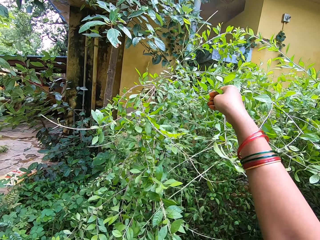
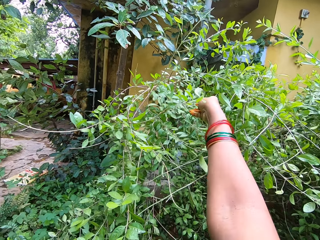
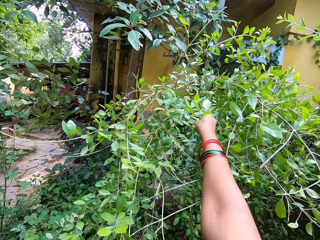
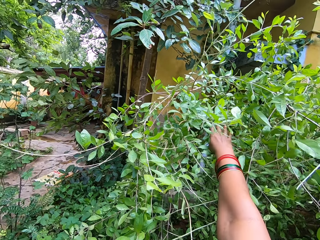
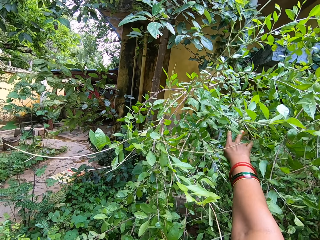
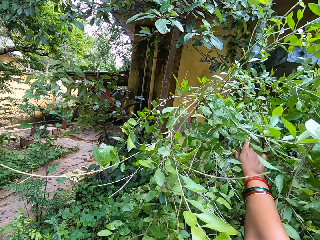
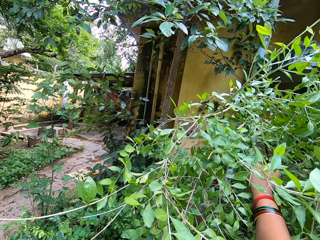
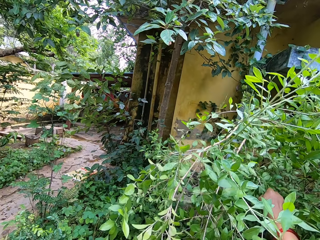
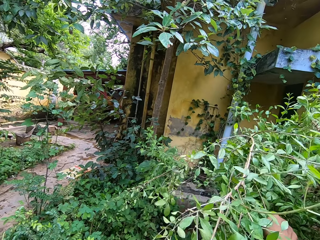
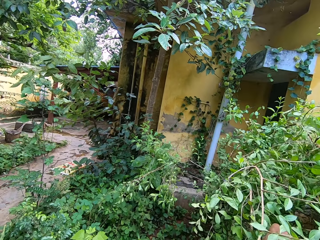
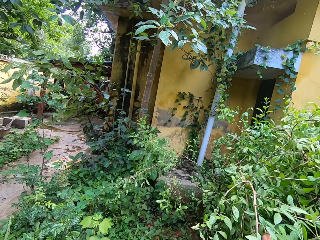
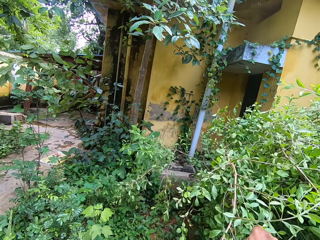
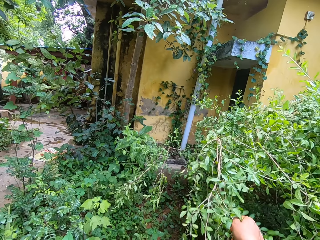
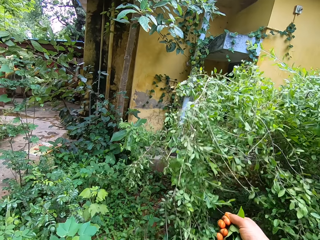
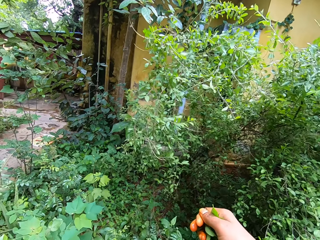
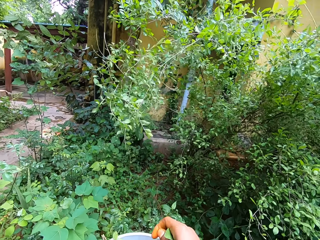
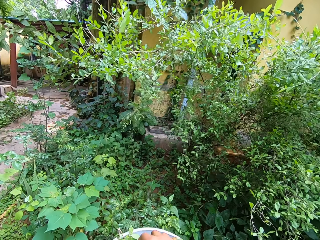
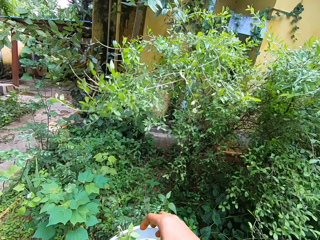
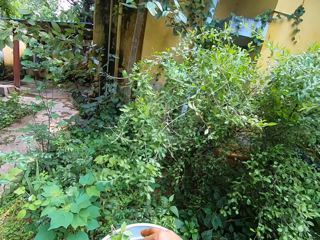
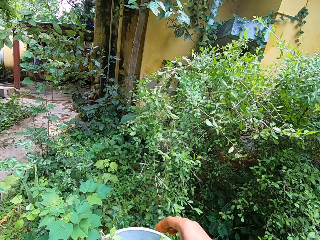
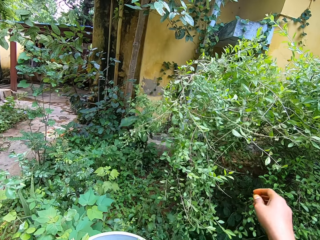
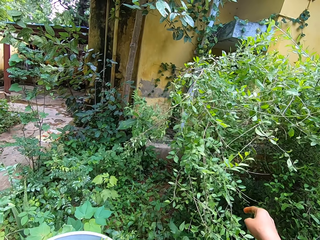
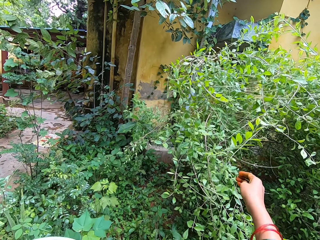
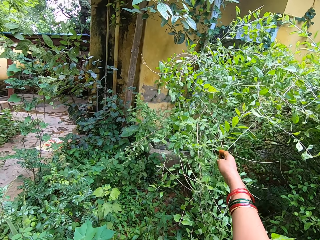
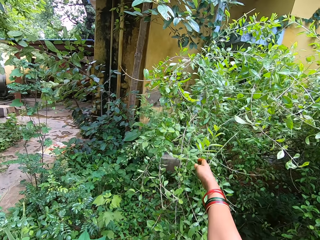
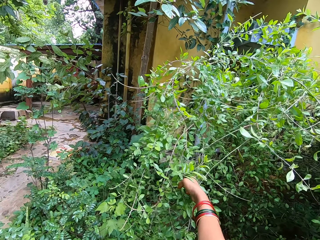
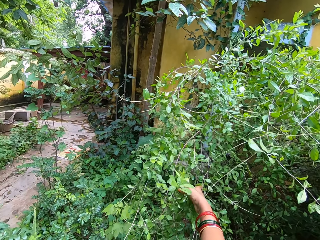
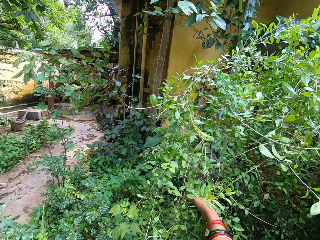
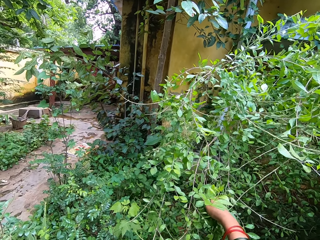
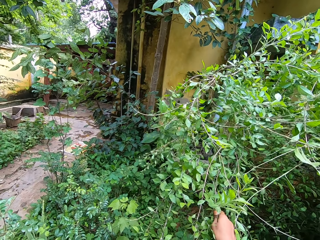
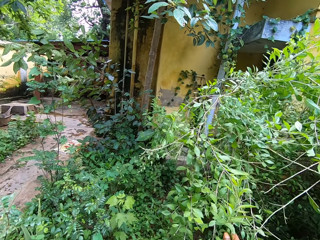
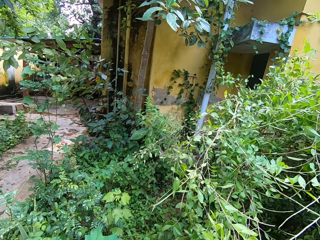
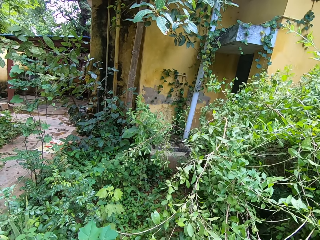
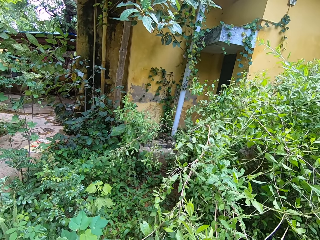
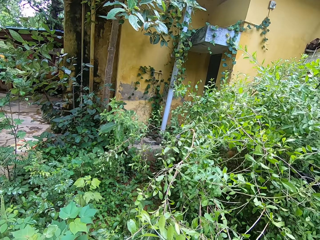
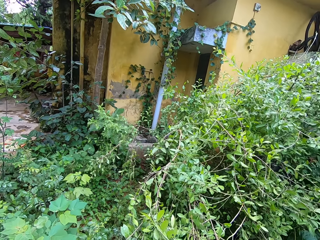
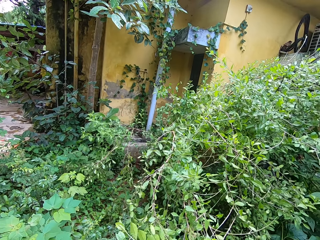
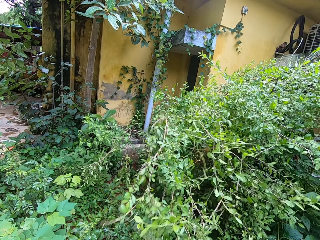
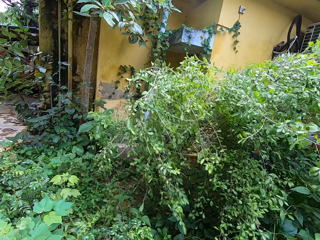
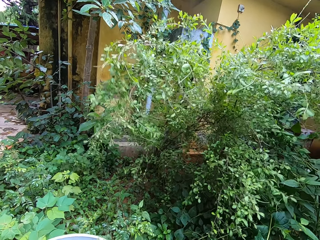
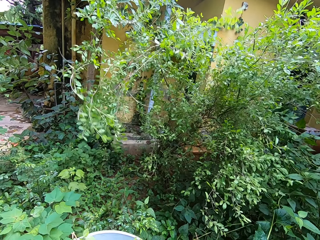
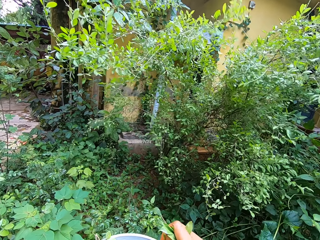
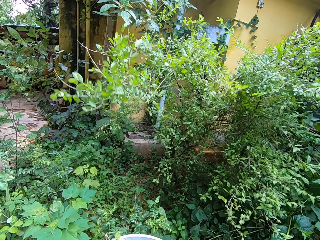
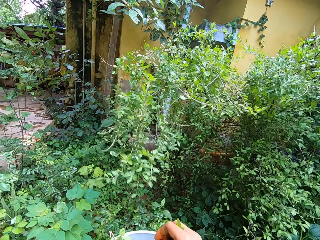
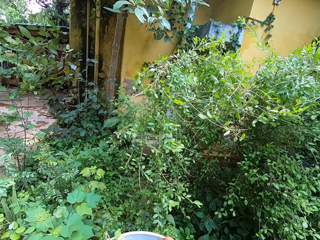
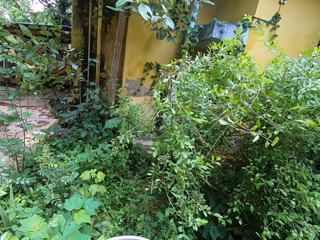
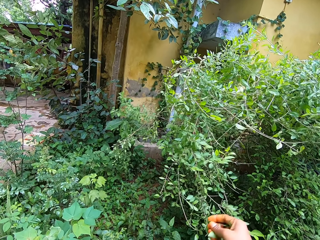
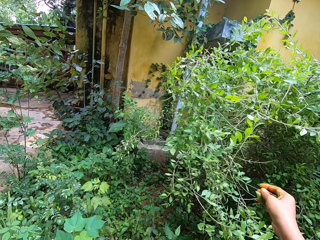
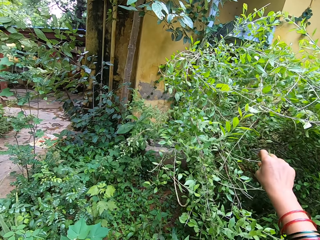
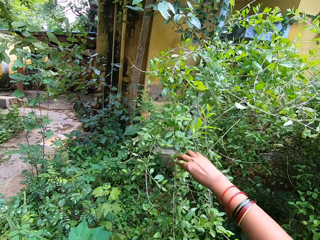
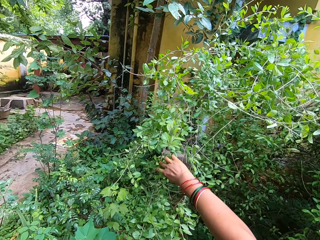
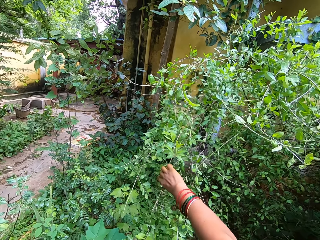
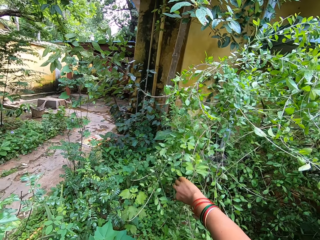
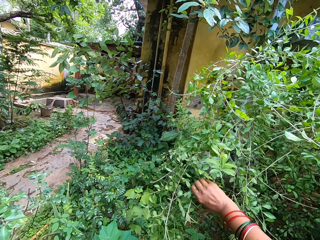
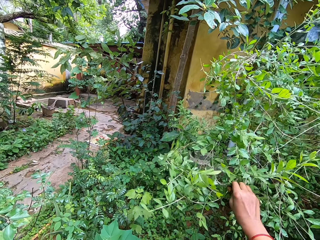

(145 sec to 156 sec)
The camera wearer grabs a branch on a tree and pulls the branch on the tree. She plucks leaves from the tree with her right hand. She drops the leaves in her right hand in the bowl or colander. She grabs a branch on the tree and pulls the branch on the tree. She plucks leaves from the tree with her right hand. She drops the leaves in her right hand in the bowl.

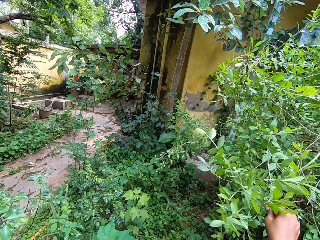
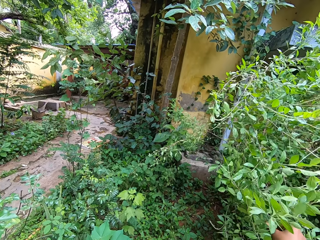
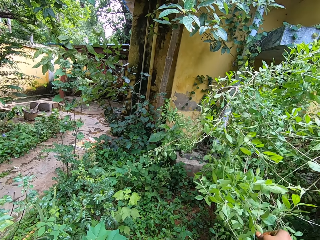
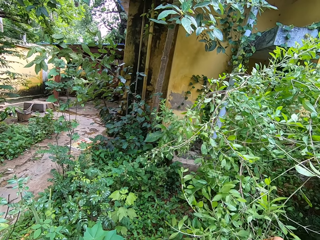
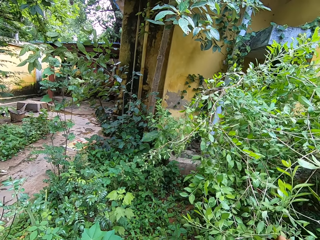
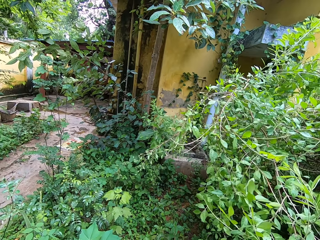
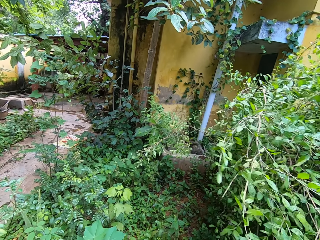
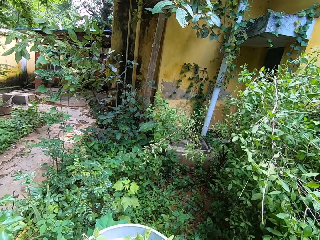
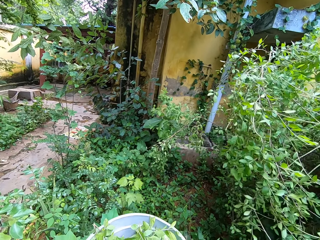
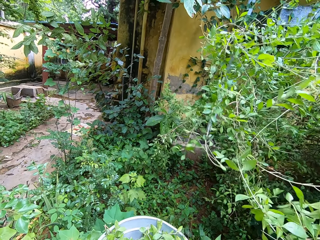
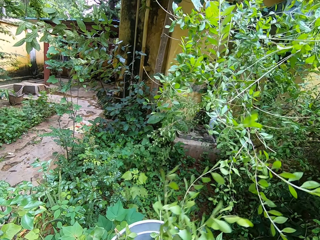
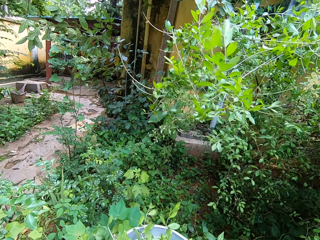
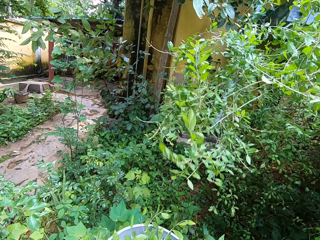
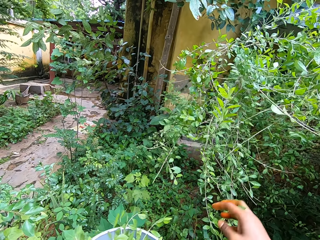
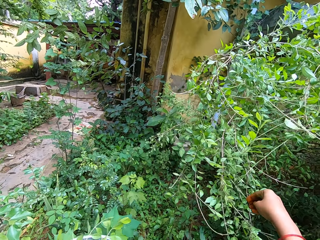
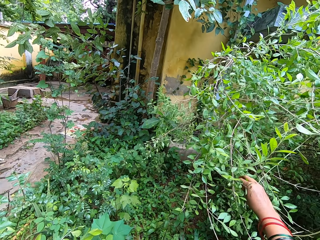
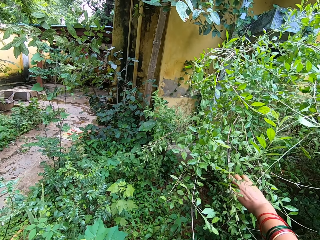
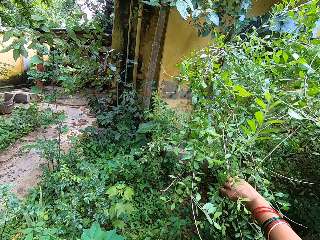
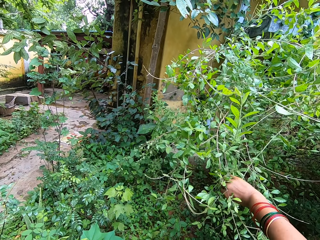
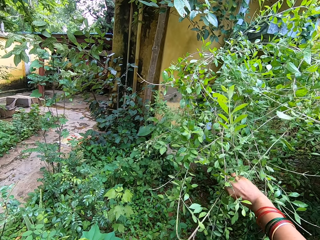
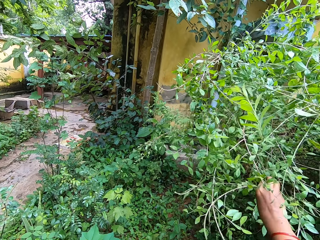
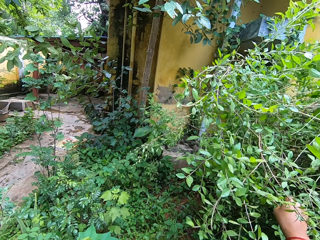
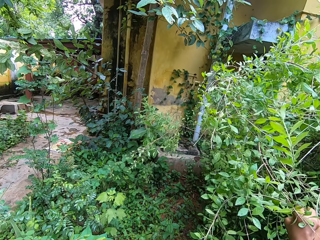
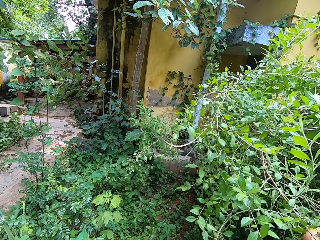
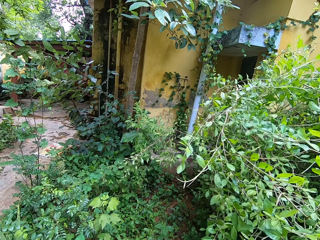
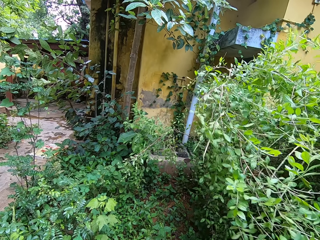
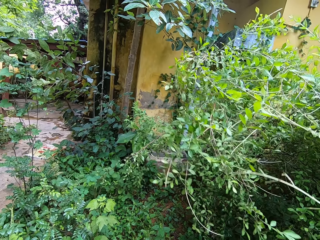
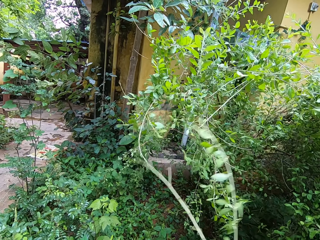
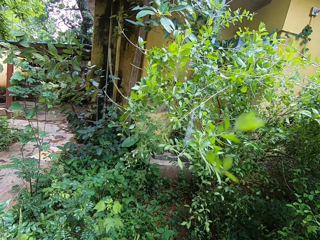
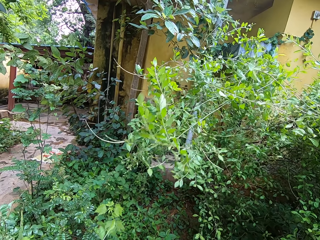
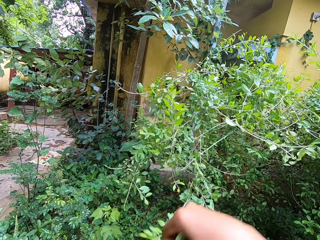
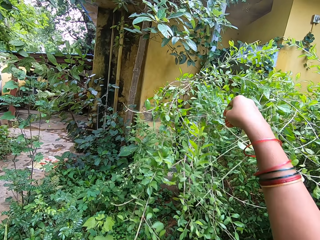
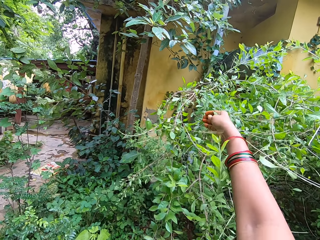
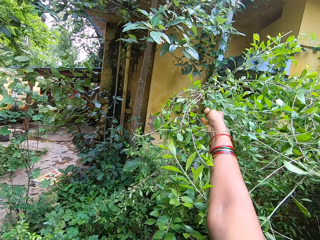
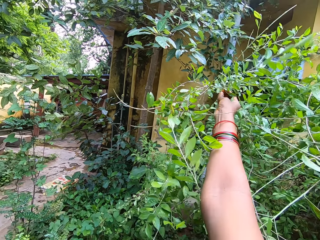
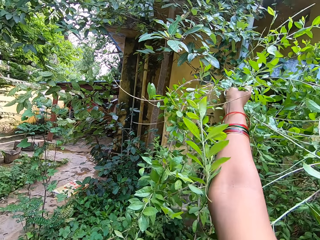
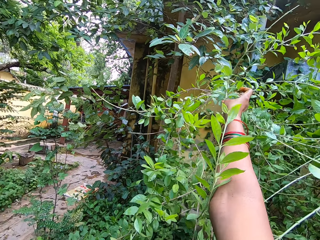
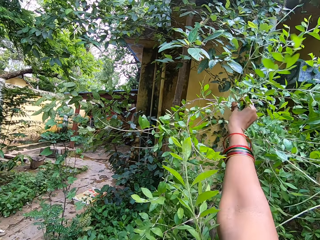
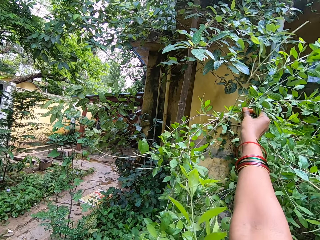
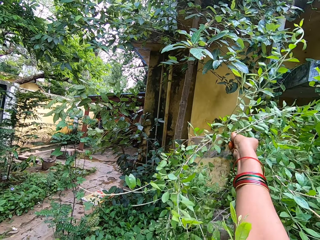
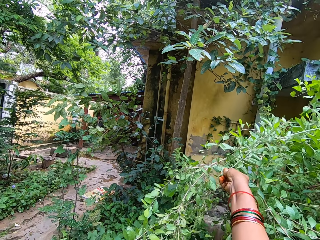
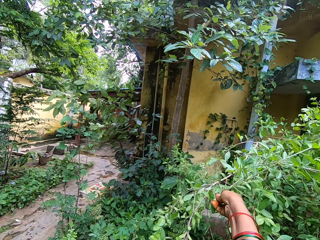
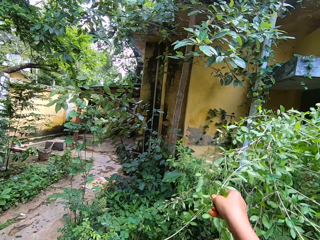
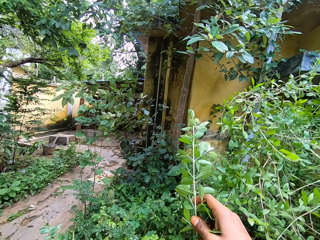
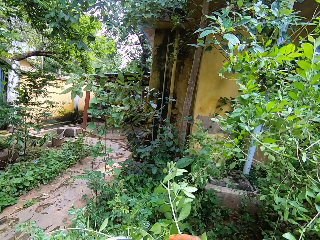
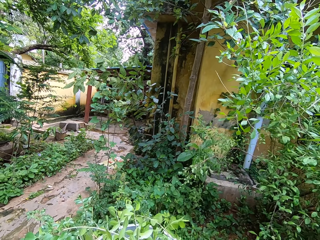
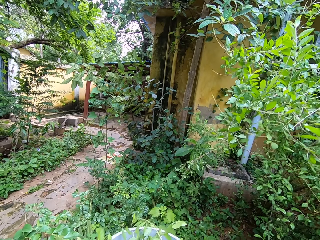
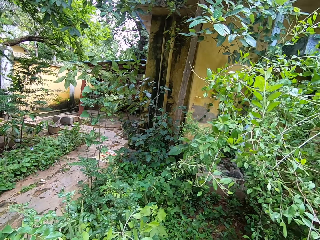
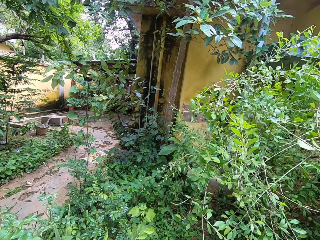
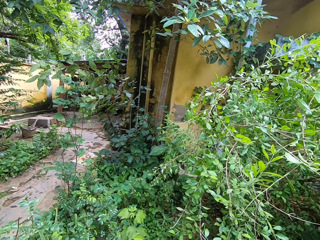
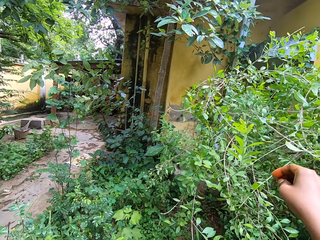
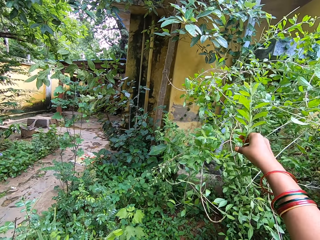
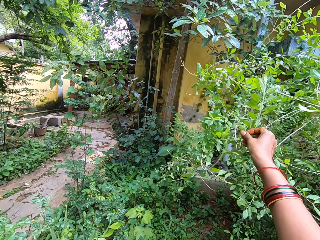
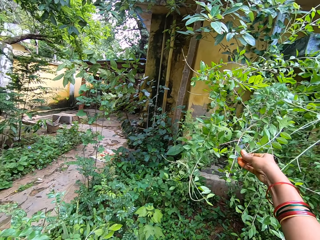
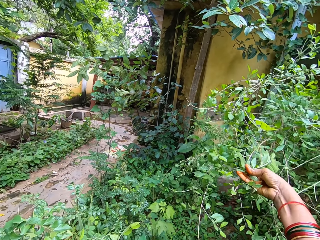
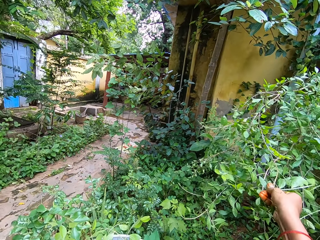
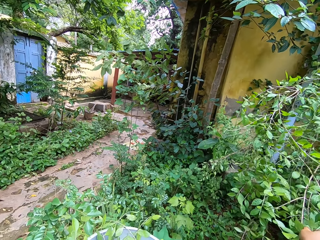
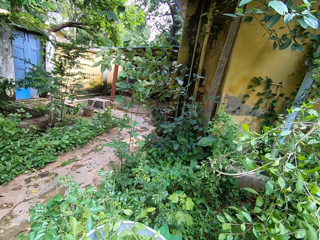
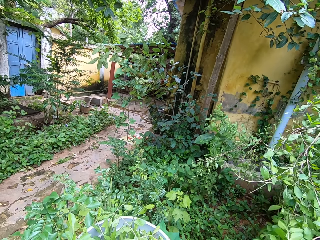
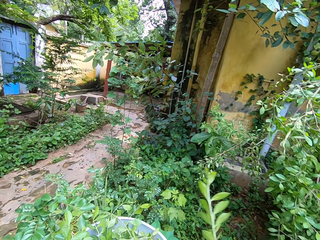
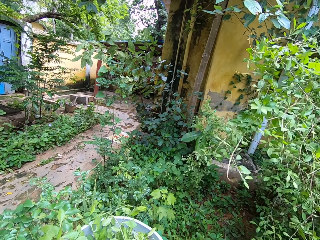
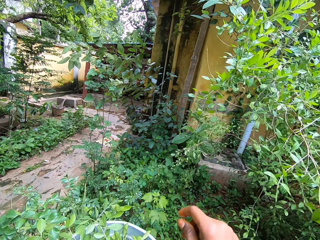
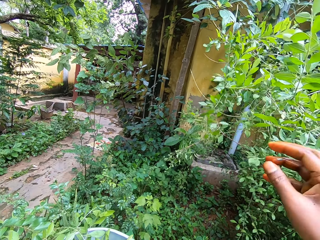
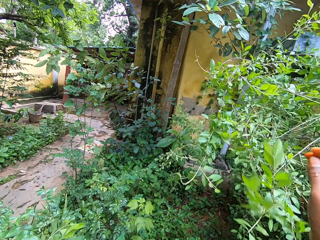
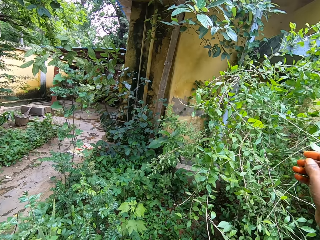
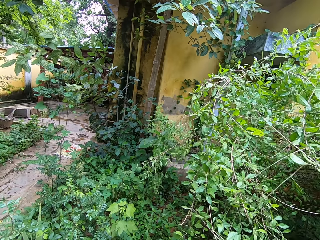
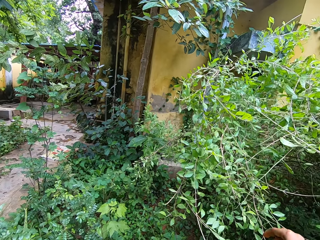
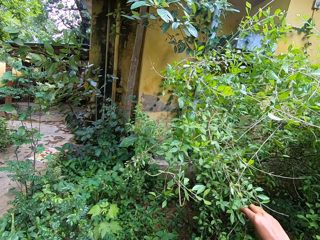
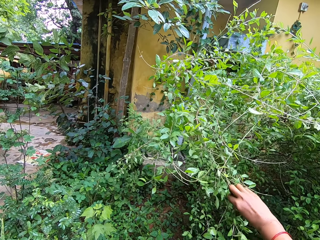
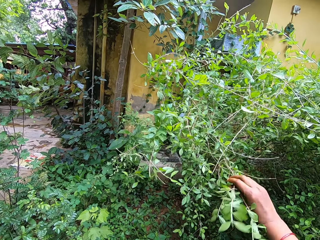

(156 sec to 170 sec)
The camera wearer grabs a branch on a tree and twists the branch. She plucks leaves from the tree with her right hand. She drops the leaves in her right hand in the bowl. She twists a branch. She plucks leaves from the tree with her right hand. She twists a branch. She plucks leaves from the tree with her right hand. She breaks a branch from the tree. She places the branch on a colander. She drops the leaves in her right hand in the bowl. She twists a branch. She plucks leaves from the tree with her right hand. She places a branch on the colander. She drops the leaves in her right hand in the bowl.
